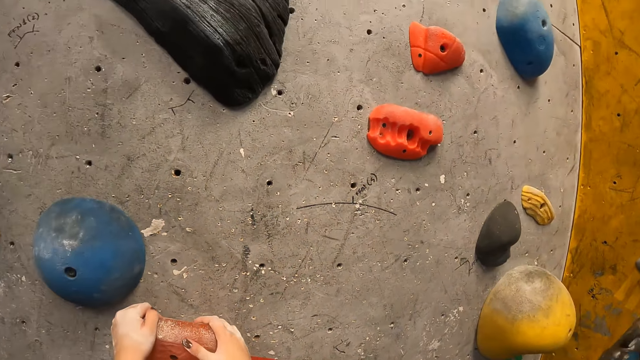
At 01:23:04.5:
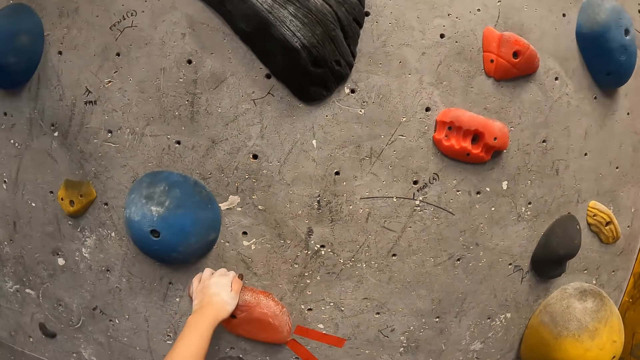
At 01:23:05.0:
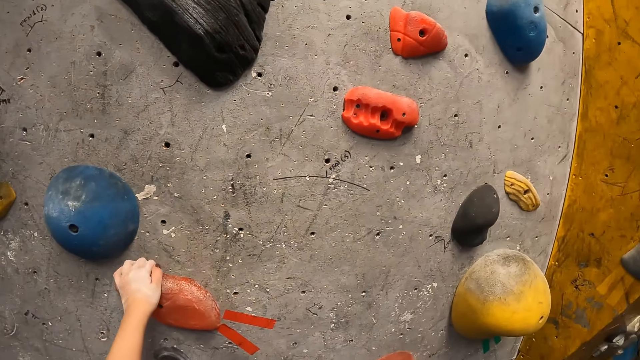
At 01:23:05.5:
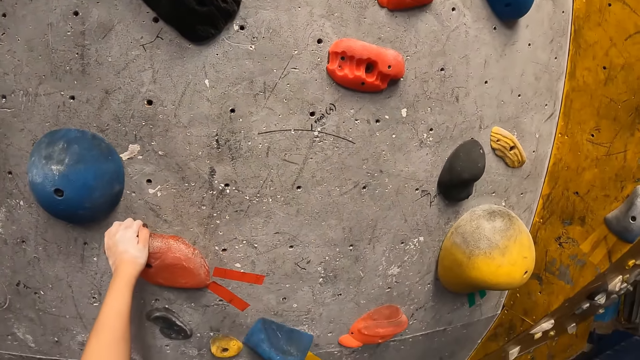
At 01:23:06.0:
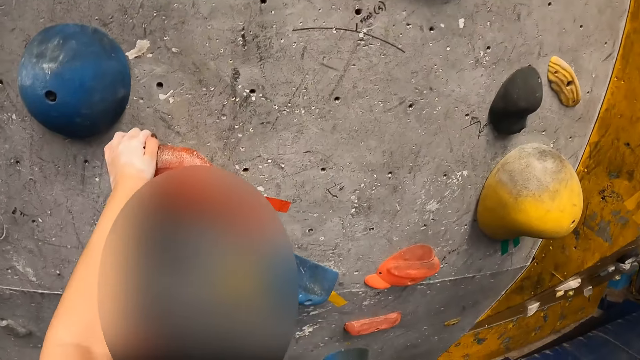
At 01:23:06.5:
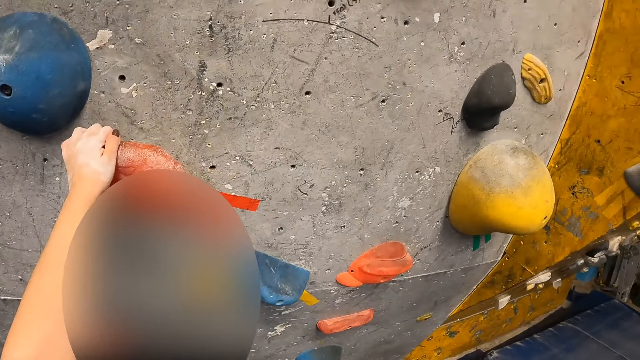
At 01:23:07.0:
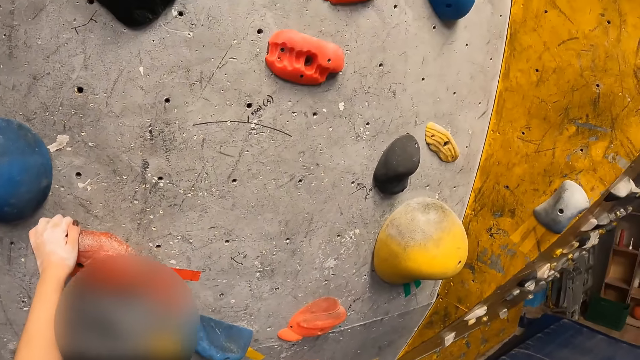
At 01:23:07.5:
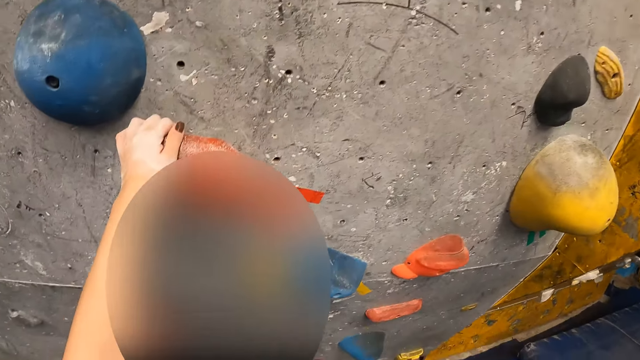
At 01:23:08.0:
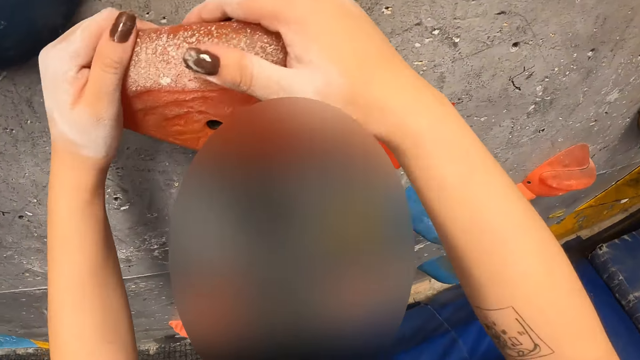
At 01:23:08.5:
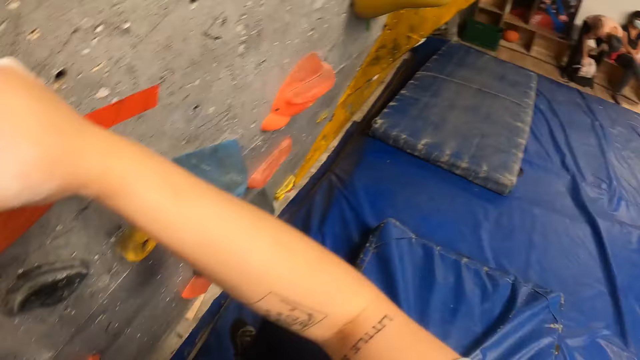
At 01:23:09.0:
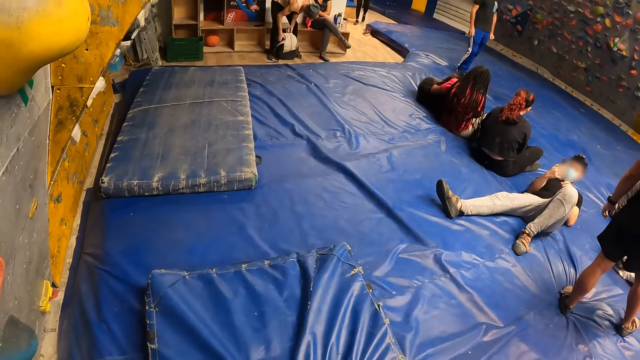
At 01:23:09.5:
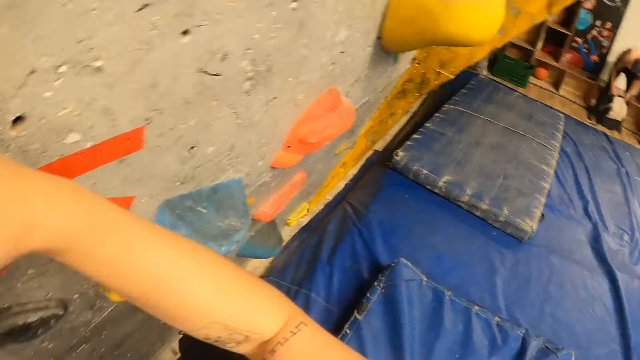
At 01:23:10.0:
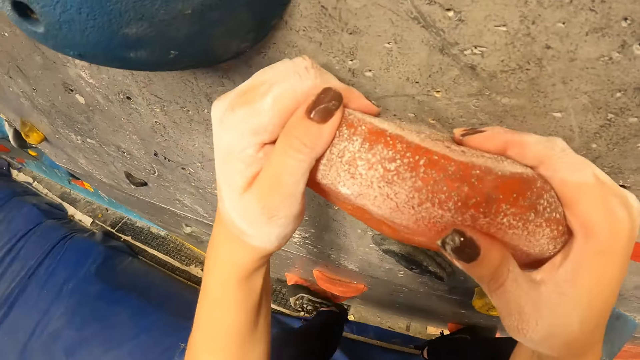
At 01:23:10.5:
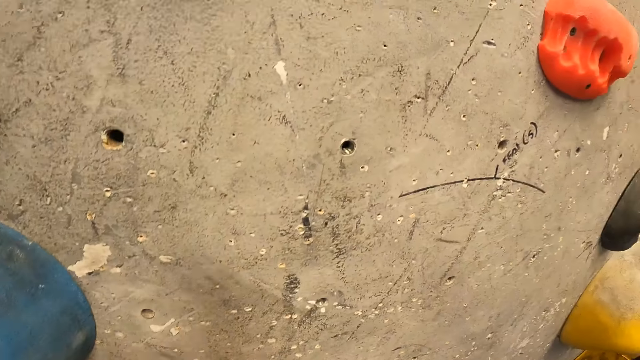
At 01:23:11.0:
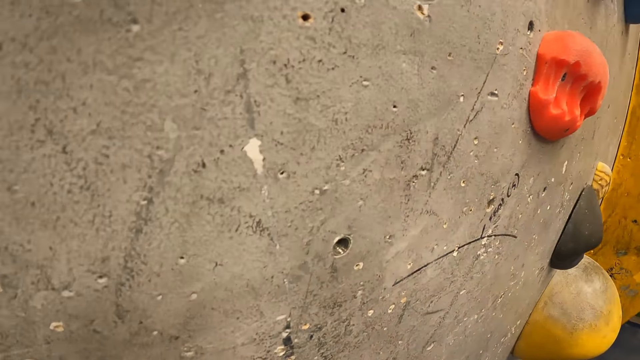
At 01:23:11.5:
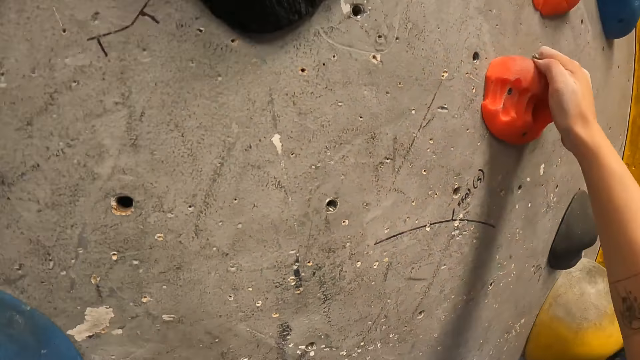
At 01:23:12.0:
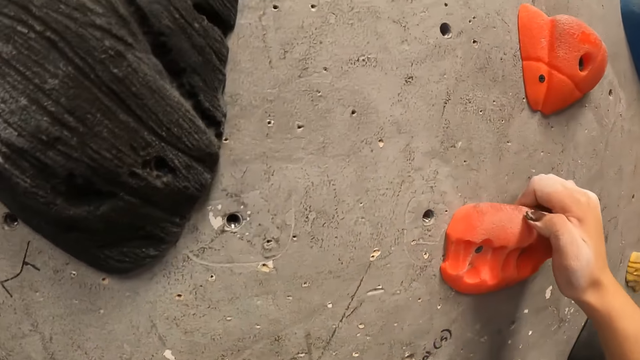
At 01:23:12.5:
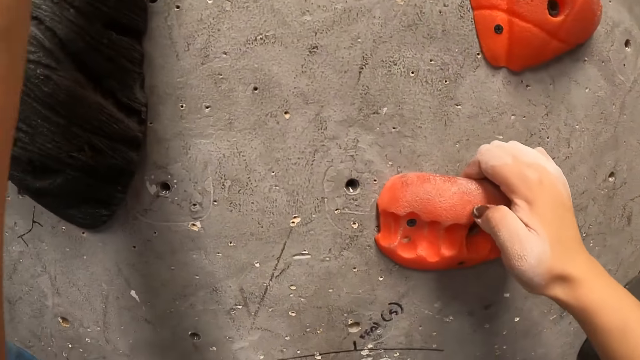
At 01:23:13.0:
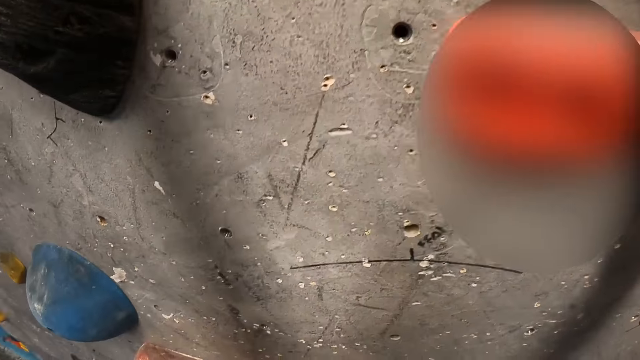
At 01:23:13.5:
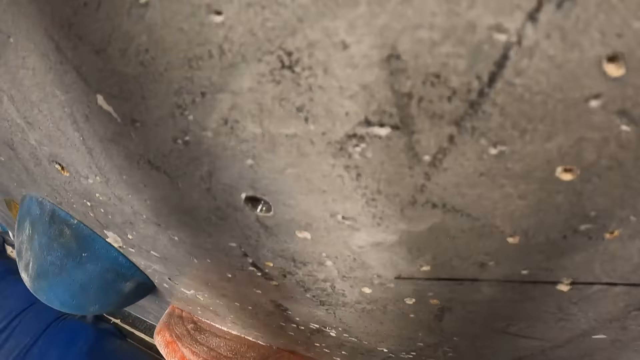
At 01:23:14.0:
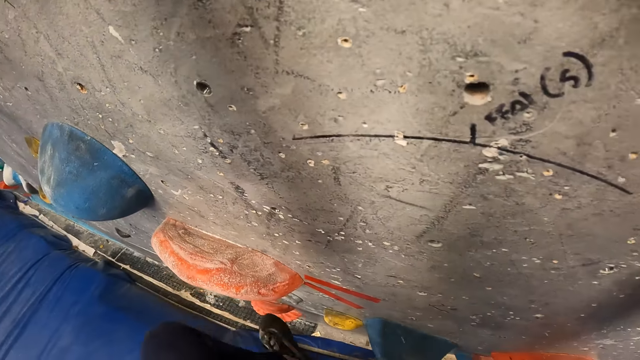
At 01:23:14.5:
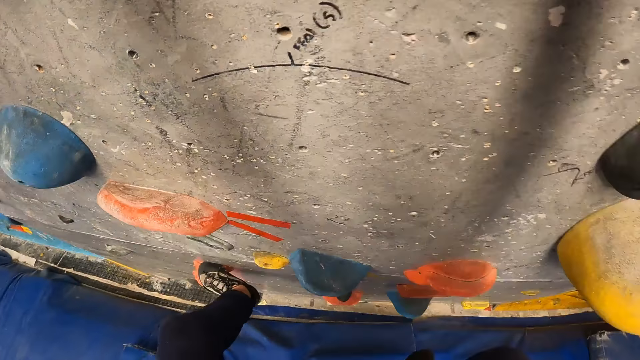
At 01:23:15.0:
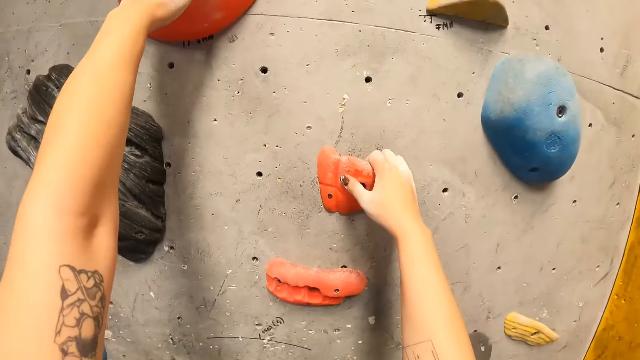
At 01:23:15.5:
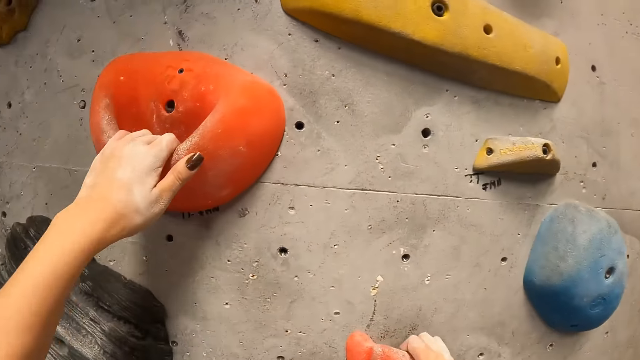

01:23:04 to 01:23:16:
The camera wearer removes her right hand from the bouldering wall. She places her right hand on the bouldering wall. A man operates the phone with his right hand. The camera wearer climbs the bouldering wall with both hands.

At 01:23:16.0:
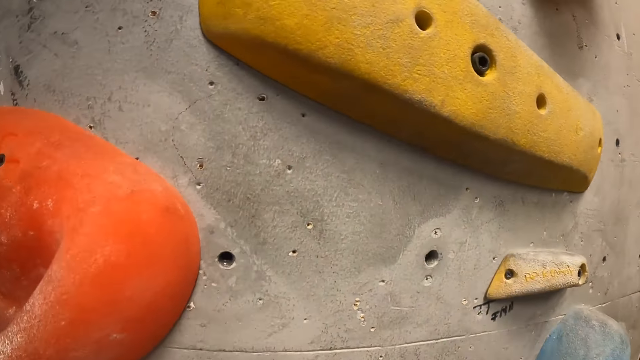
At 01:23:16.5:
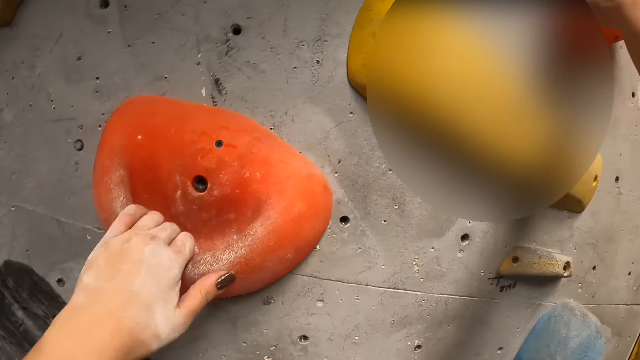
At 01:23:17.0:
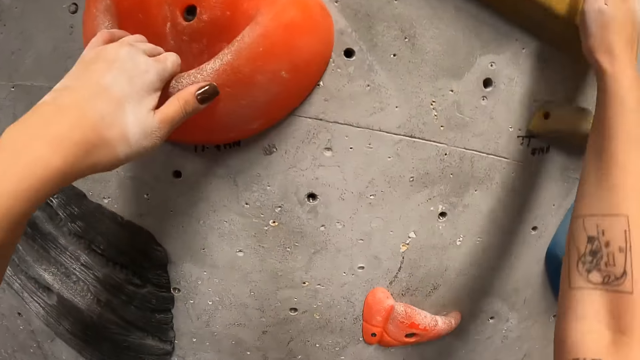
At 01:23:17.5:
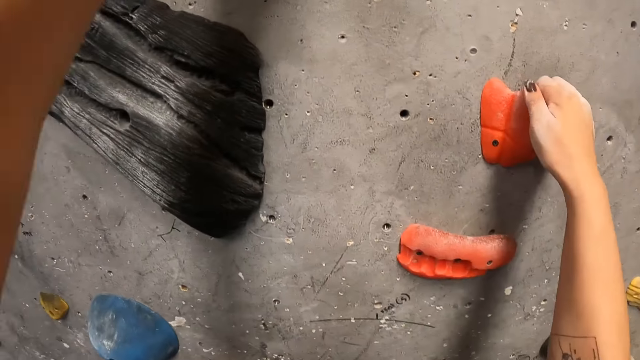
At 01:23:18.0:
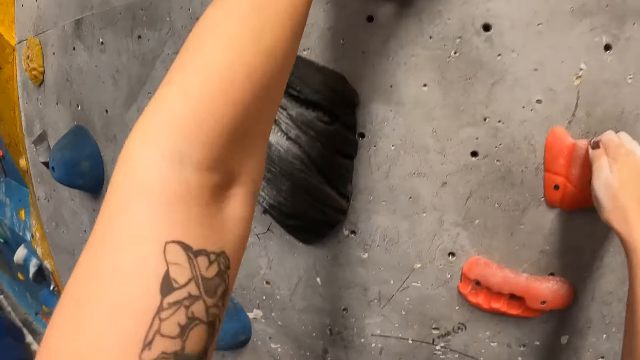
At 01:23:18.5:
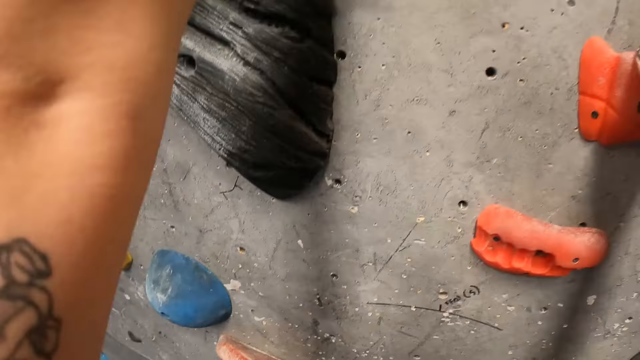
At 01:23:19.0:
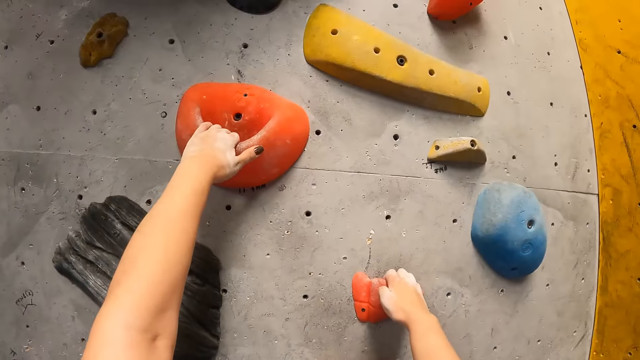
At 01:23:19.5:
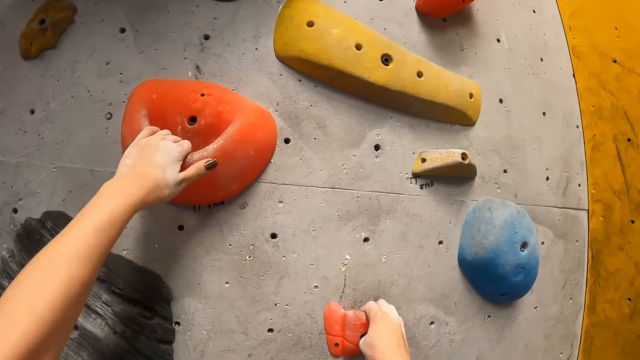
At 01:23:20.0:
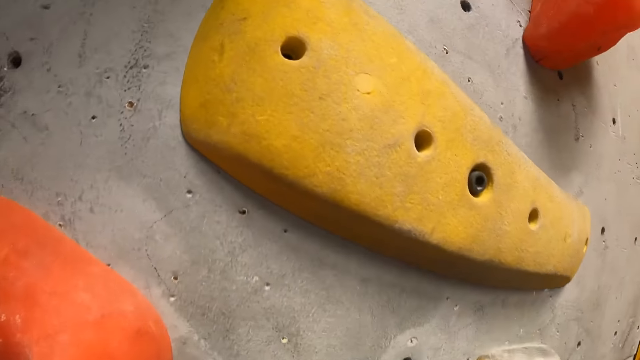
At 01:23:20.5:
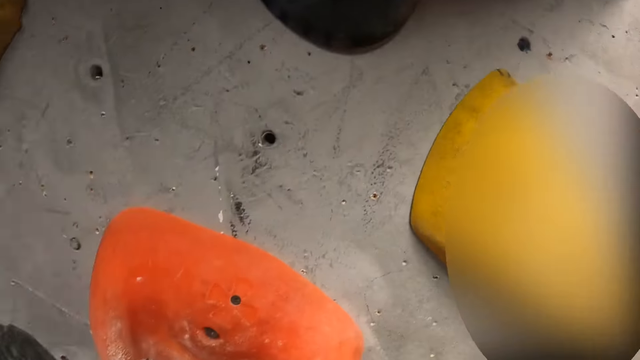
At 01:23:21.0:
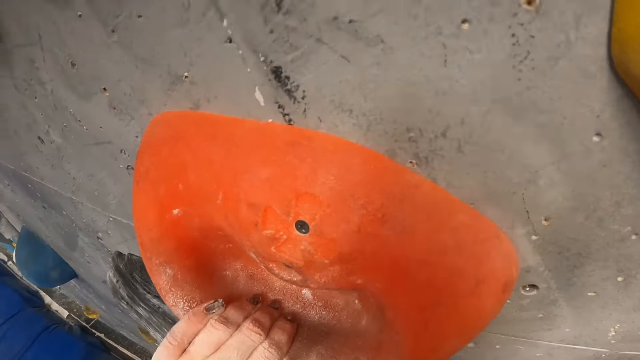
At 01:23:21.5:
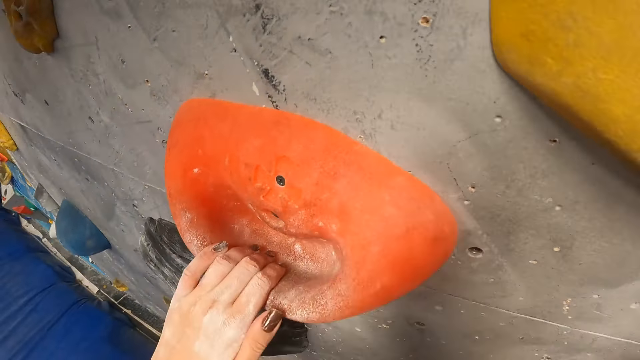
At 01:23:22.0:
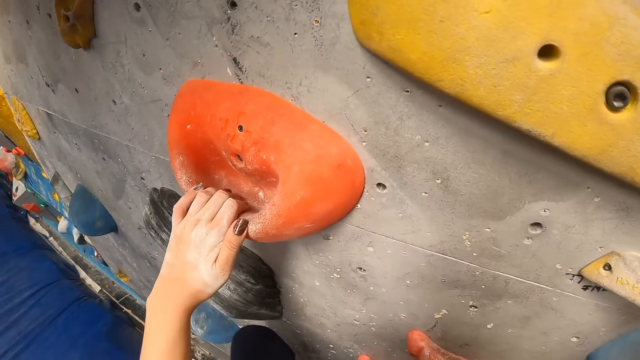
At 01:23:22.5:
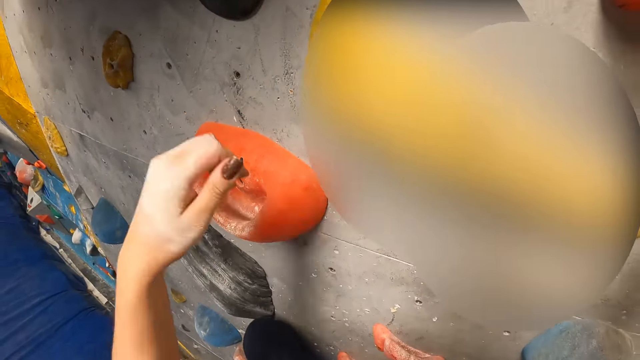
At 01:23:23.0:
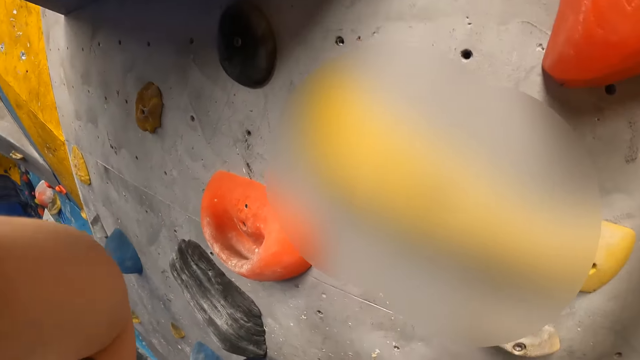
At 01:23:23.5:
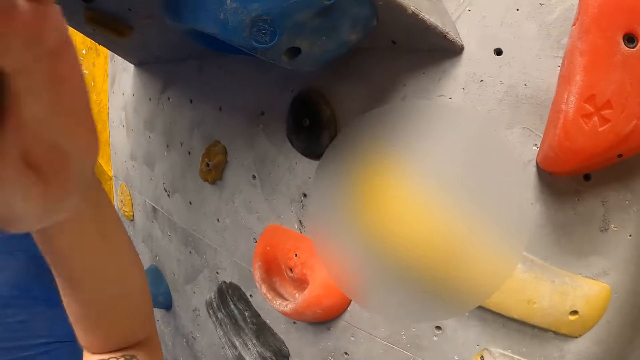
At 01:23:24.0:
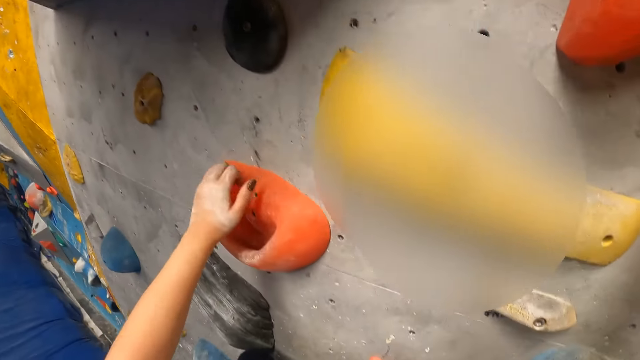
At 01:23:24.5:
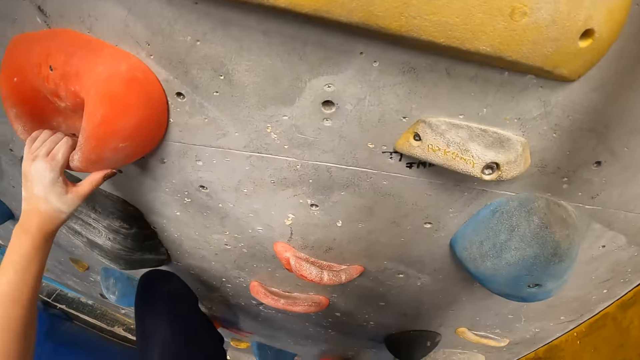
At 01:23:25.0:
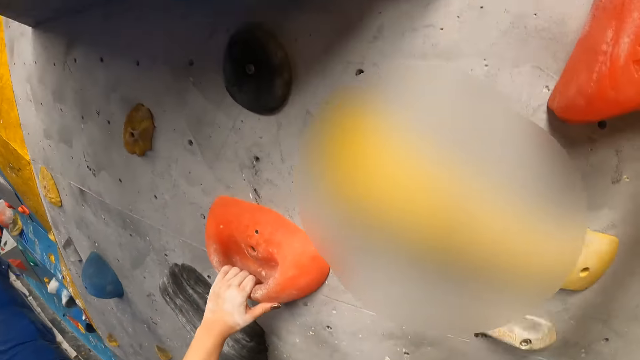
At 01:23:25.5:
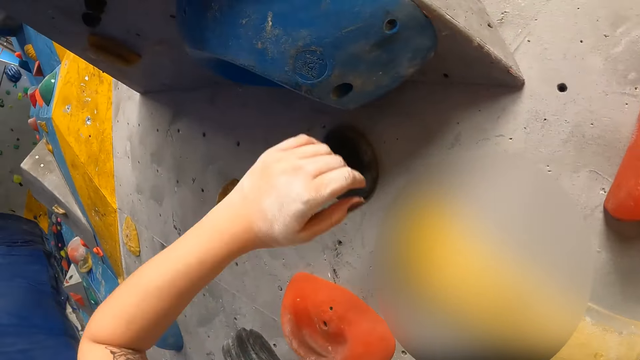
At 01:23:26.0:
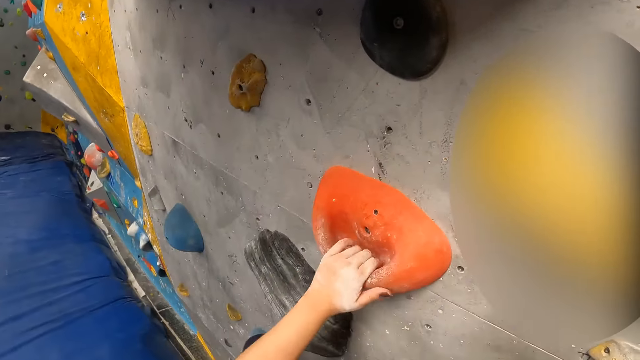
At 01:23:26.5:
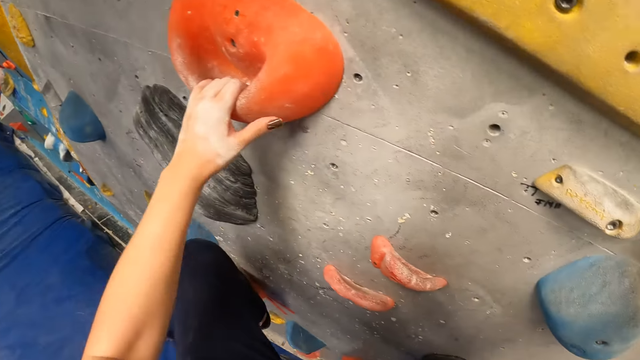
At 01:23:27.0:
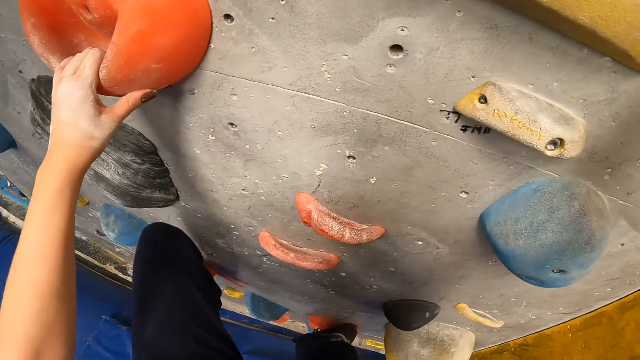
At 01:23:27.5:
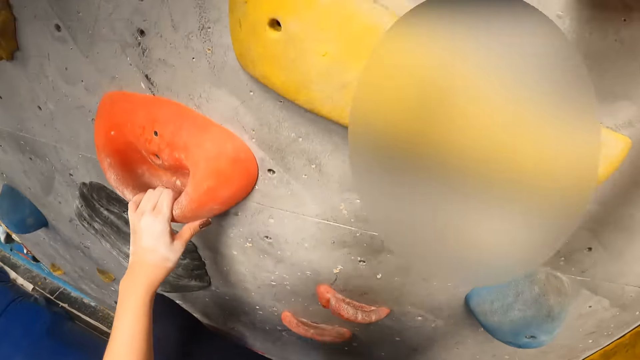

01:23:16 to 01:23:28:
The camera wearer touches something.
